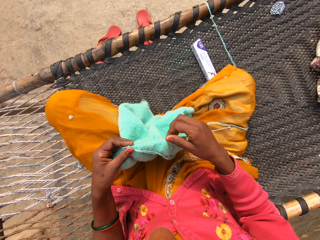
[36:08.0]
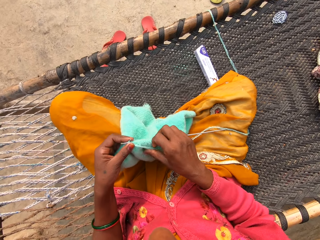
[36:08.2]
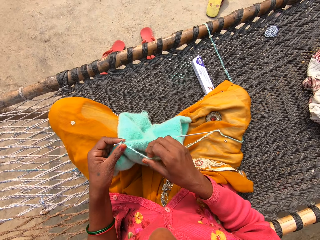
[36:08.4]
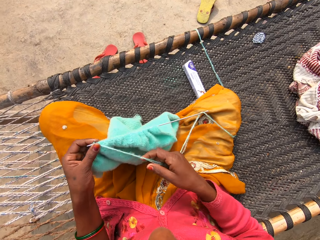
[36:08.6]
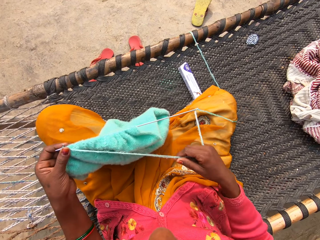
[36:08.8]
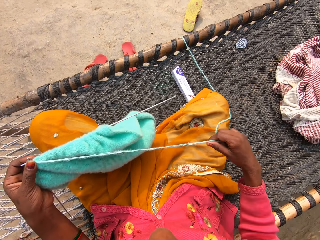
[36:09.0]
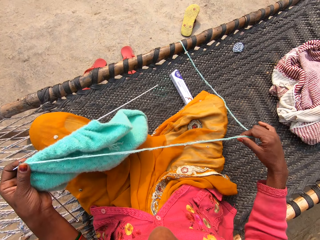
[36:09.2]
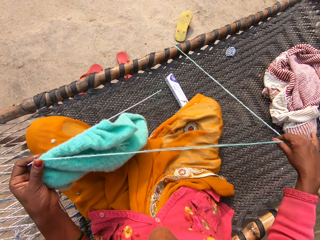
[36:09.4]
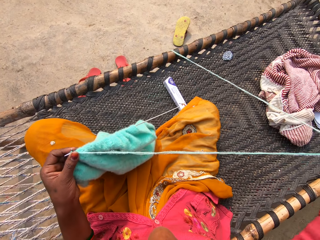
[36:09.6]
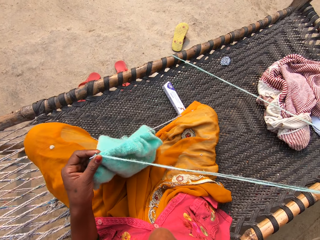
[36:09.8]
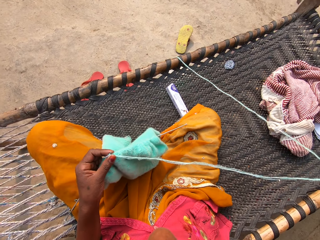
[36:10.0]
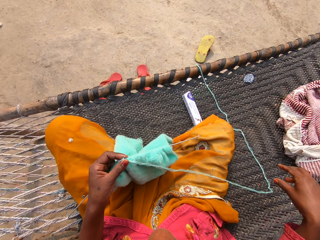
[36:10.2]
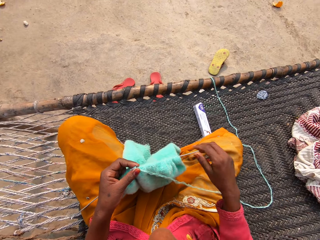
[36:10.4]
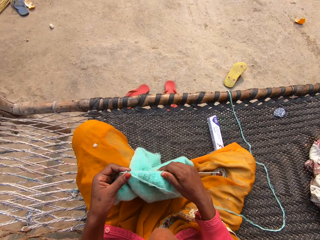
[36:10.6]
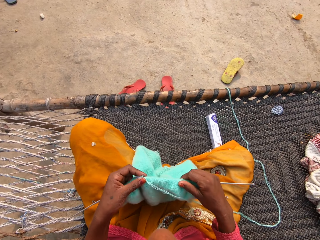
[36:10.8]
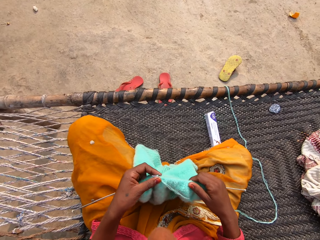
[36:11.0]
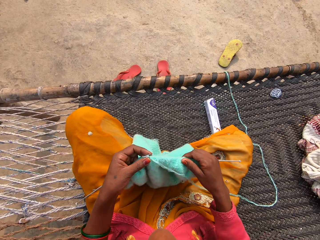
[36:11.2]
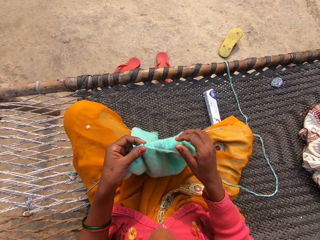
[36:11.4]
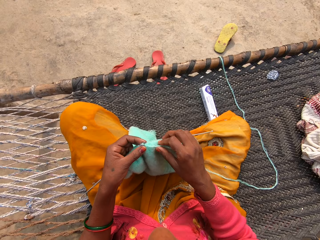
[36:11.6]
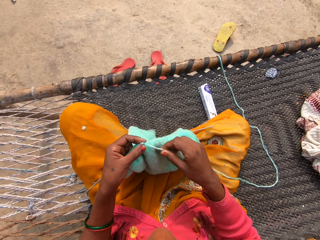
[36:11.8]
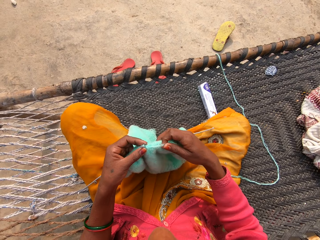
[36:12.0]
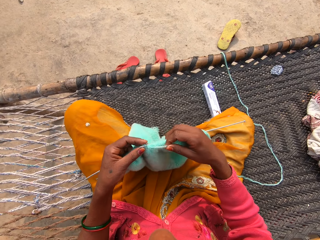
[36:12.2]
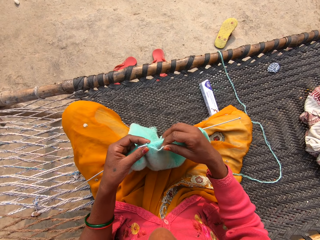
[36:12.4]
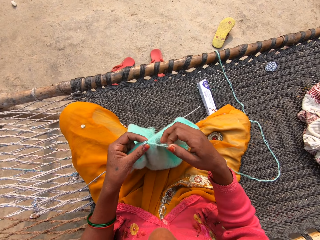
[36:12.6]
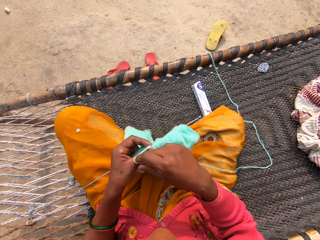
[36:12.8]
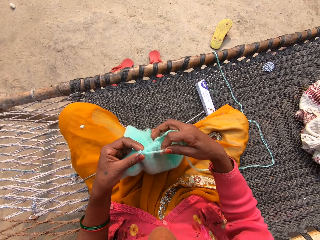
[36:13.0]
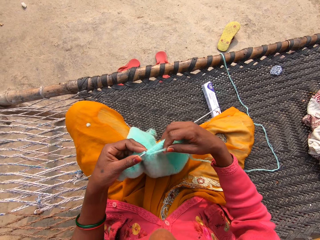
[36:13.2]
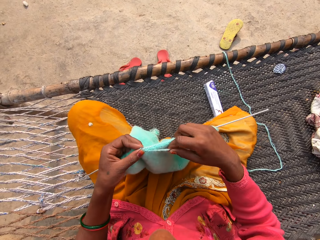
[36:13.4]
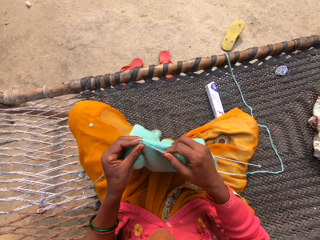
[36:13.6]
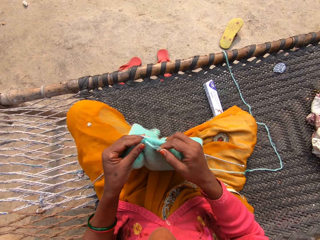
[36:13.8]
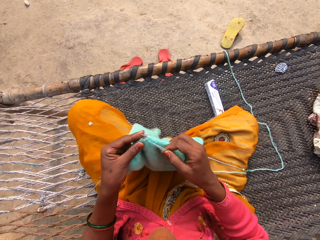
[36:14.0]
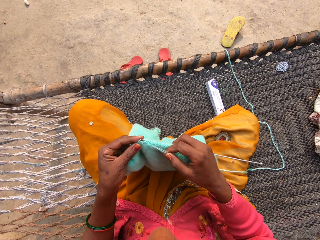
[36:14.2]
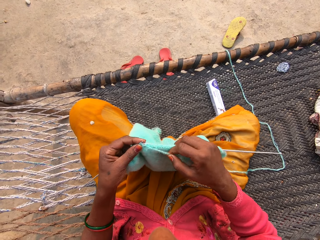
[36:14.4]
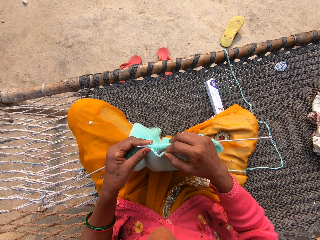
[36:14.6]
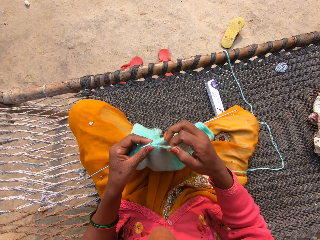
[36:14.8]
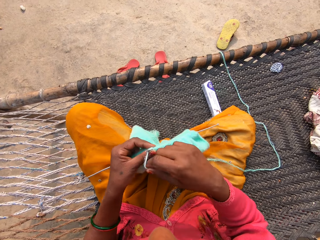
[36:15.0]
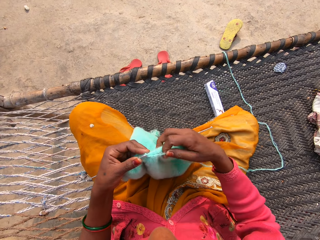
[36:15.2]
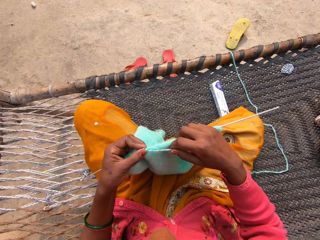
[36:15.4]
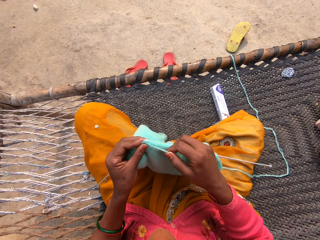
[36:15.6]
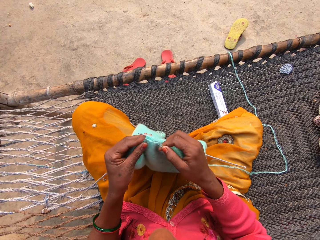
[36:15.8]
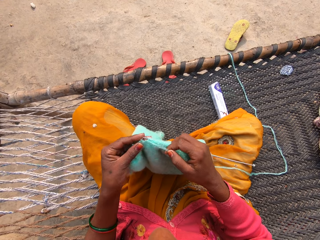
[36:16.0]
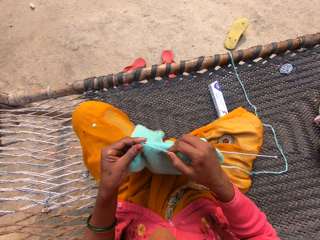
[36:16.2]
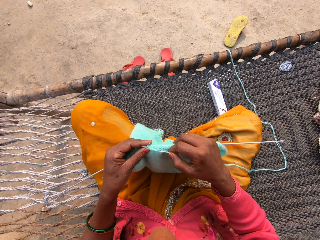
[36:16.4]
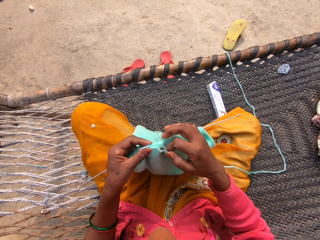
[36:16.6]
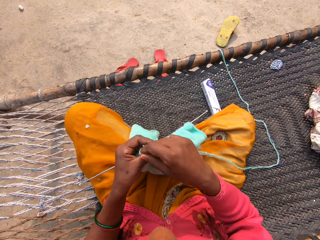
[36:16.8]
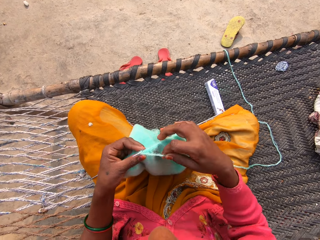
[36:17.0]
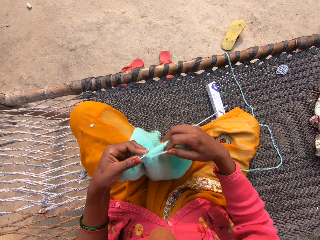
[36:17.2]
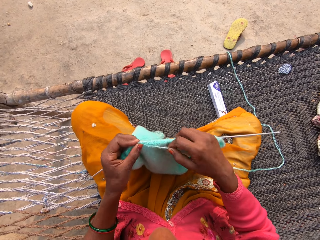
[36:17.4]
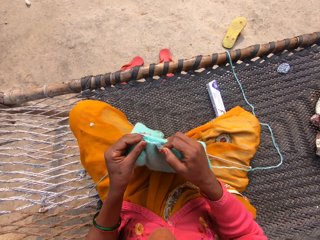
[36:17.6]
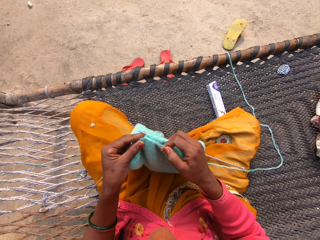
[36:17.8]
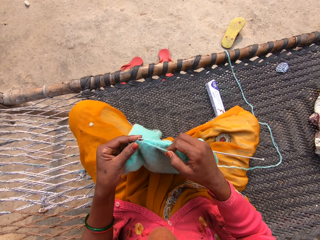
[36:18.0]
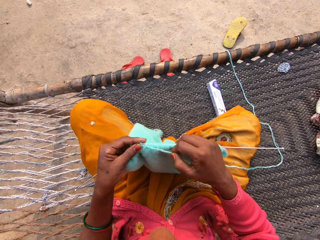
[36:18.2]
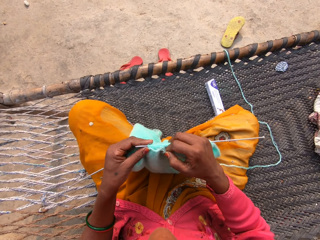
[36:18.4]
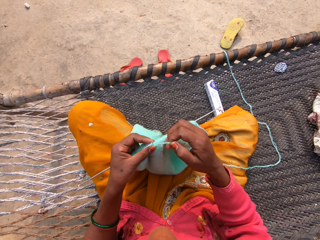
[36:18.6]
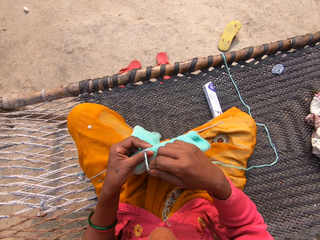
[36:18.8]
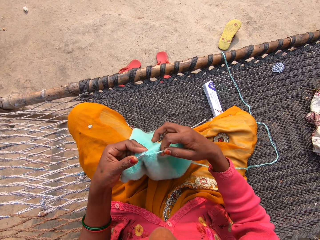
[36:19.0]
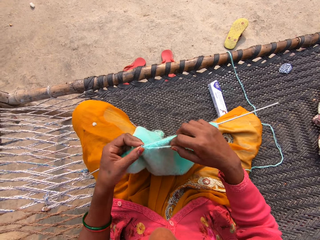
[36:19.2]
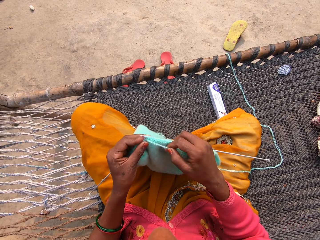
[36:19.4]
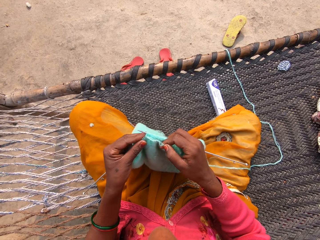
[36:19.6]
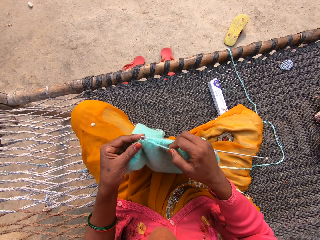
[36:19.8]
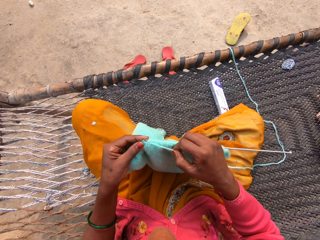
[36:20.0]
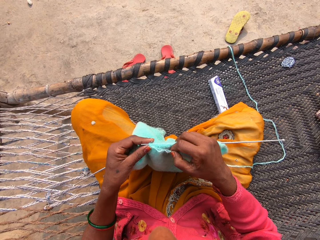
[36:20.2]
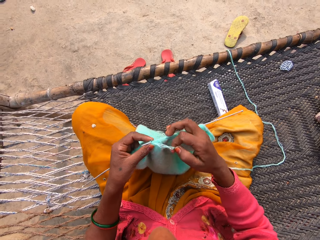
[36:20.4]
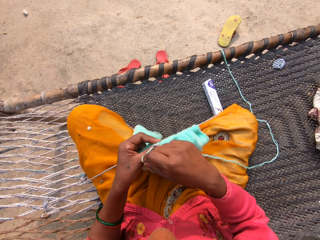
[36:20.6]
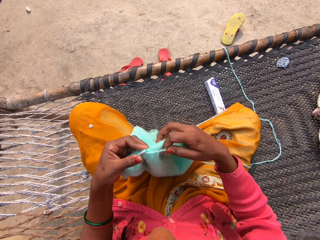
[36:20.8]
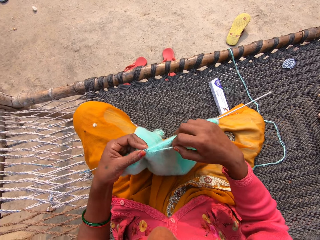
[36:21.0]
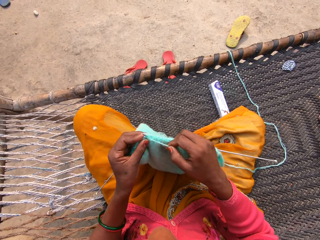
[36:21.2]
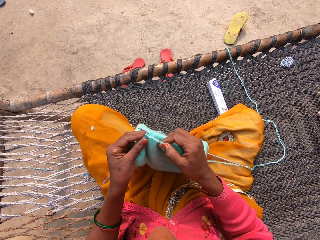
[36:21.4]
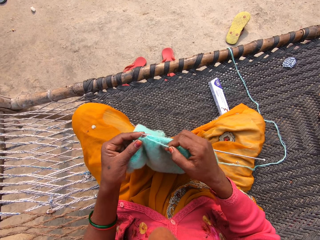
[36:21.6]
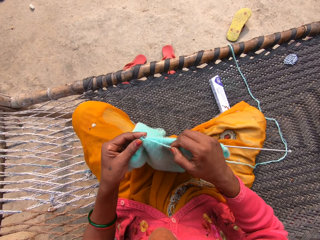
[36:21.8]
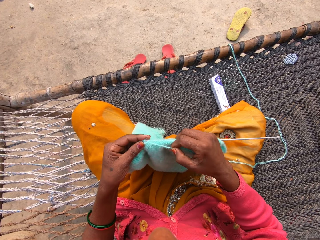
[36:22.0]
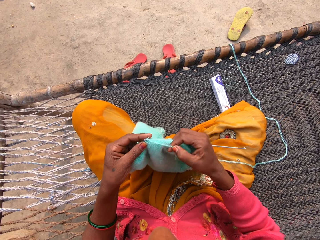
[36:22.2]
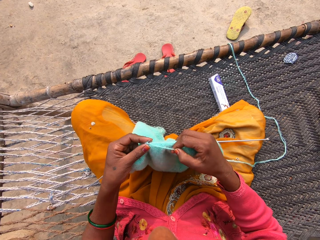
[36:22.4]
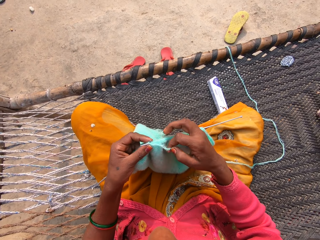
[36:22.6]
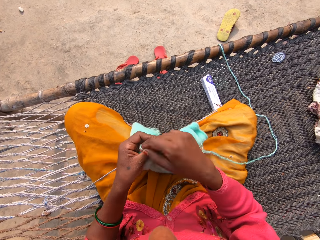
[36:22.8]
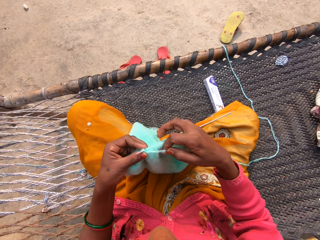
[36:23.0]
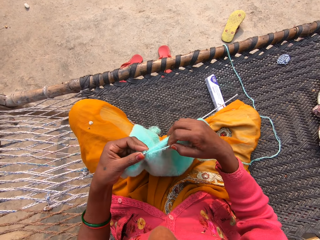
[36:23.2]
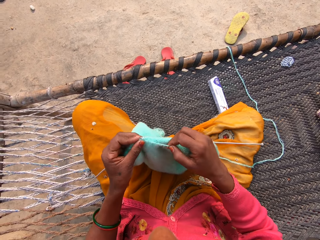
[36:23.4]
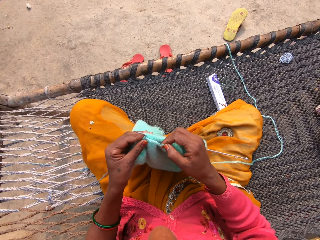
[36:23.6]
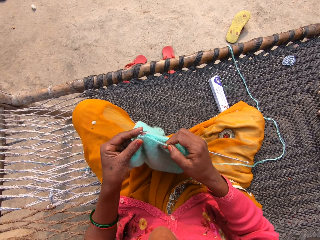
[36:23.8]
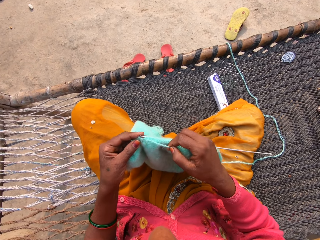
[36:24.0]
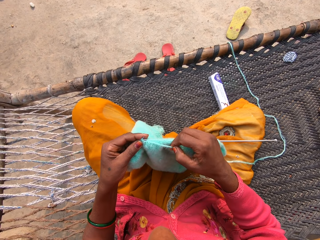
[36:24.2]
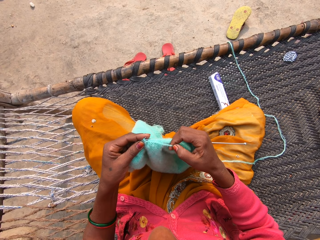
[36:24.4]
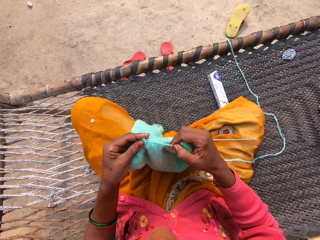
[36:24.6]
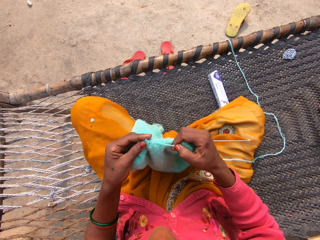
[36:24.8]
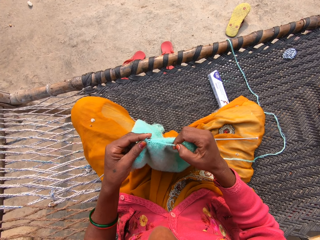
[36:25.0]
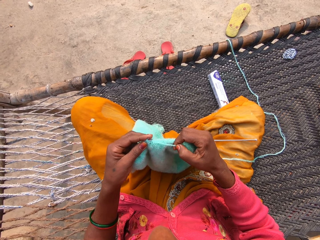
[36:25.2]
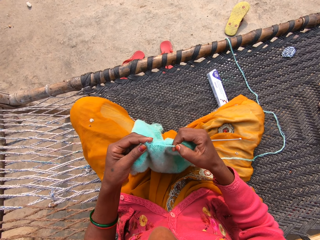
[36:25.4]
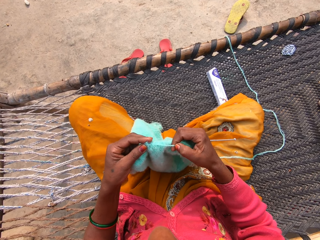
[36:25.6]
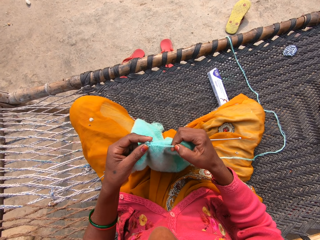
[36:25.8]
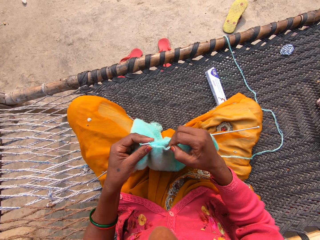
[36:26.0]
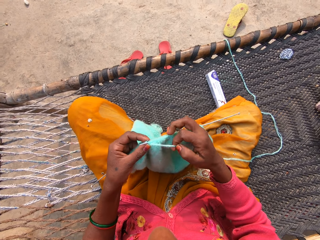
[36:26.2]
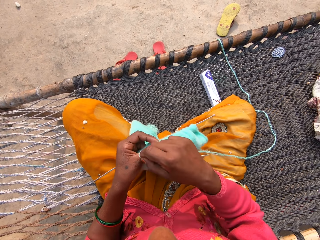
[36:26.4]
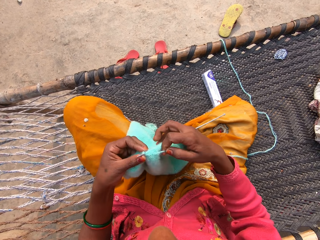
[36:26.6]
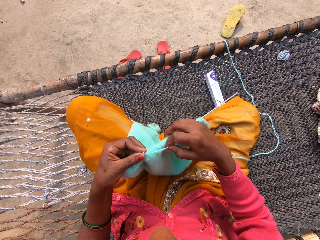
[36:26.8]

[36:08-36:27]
The camera wearer holds the knitting pins and yarn with her left hand. She holds a yarn with her right hand. She adjusts the unknitted yarn with her right hand. She straightens the yarn. She drops the yarn on her lap. She holds the fabric. She holds the yarn with her right hand. She loops the yarn on the knitting needle. She knits the fabric with two knitting pins and yarn on a rattan mat. She loops the yarn on the knitting needle. She knits the fabric with the knitting needle. She loops the yarn on the knitting needle. She knits the fabric with the knitting needle. She loops the yarn on the knitting needle. She knits the fabric with the knitting needle. She loops the yarn on the knitting needle. She knits the fabric with the knitting needle. She loops the yarn on the knitting needle. She knits the fabric with the knitting needle. She loops the yarn on the knitting needle.

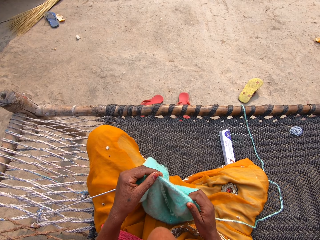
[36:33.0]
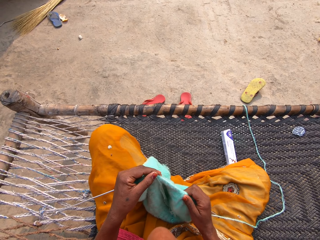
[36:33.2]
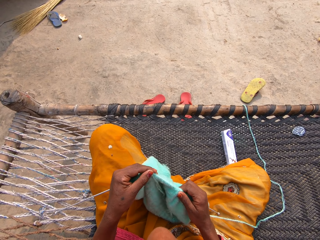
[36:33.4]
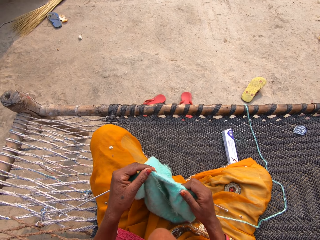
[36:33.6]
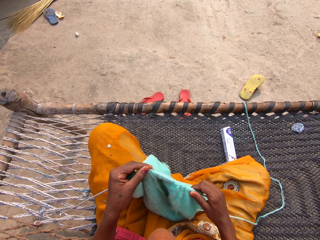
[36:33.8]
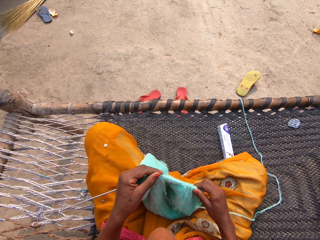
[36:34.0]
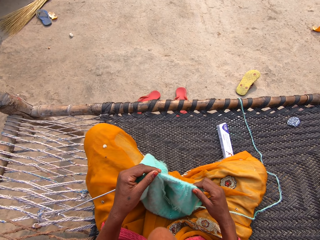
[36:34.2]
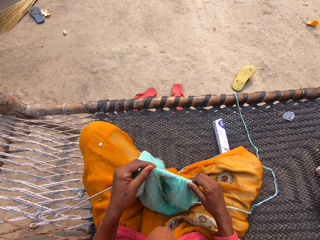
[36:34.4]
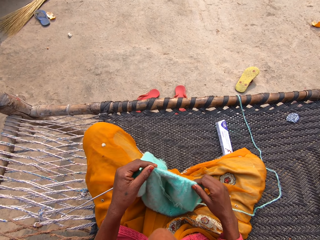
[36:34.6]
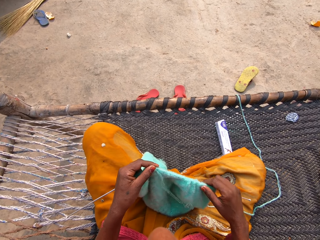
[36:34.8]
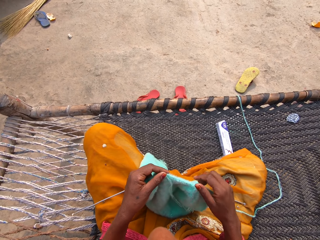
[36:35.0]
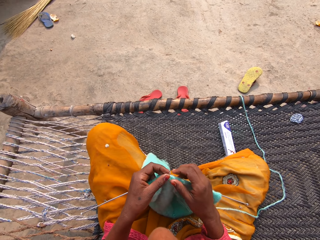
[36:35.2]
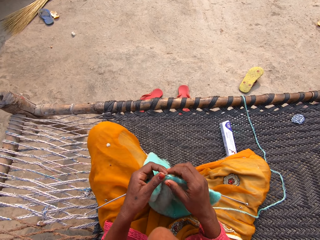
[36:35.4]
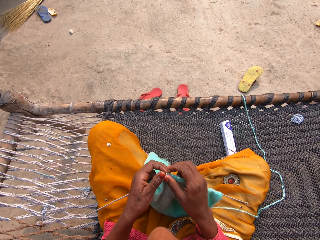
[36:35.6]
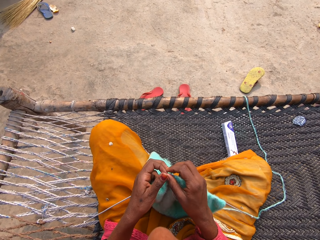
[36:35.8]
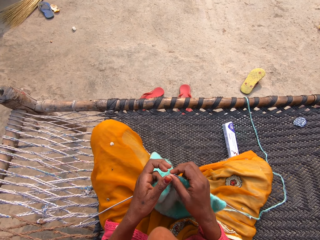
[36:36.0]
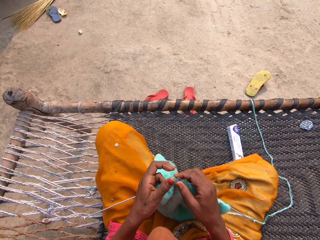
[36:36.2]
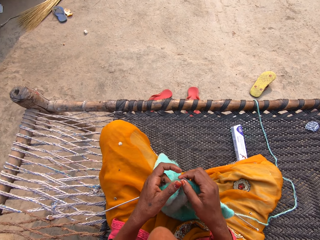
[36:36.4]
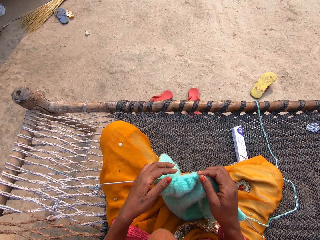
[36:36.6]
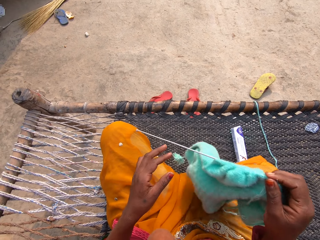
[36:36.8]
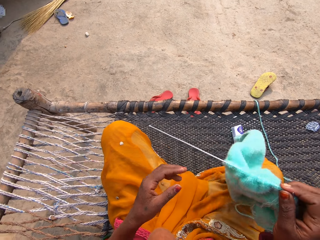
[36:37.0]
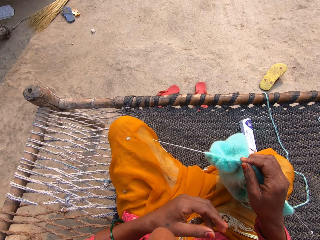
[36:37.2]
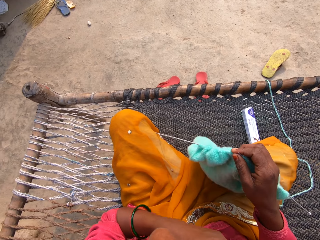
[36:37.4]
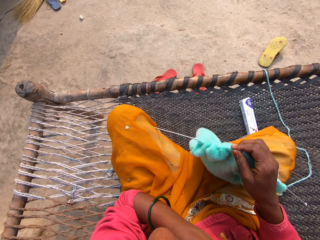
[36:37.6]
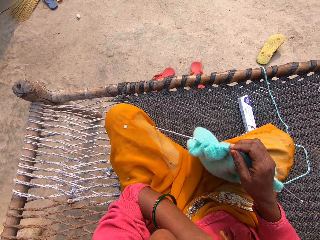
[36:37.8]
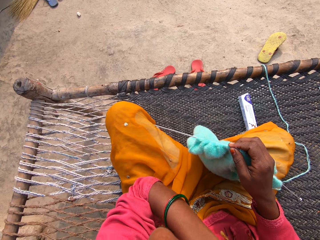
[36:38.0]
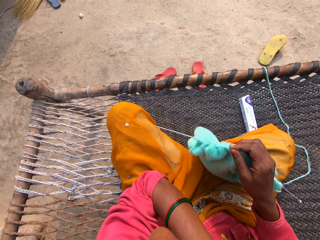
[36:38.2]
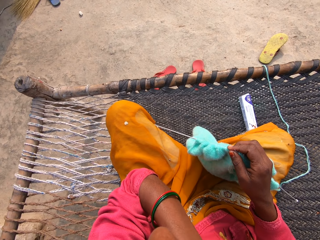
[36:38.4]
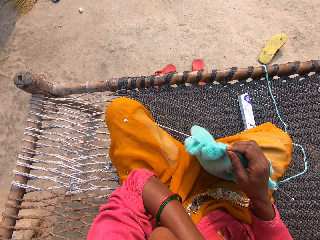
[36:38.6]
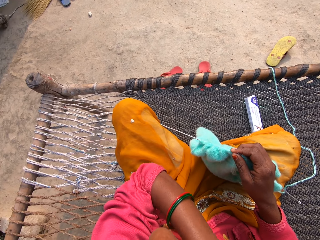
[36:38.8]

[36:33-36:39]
The camera wearer adjusts the yarn on the right knitting pin. She holds the knitting pins and yarn with her right hand. She lifts the fabric with her right hand. She touches her right shoulder with her left hand.
